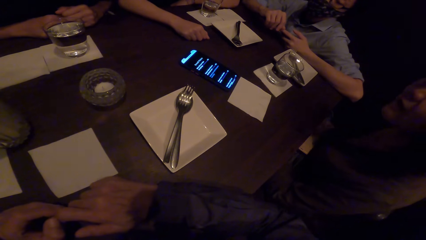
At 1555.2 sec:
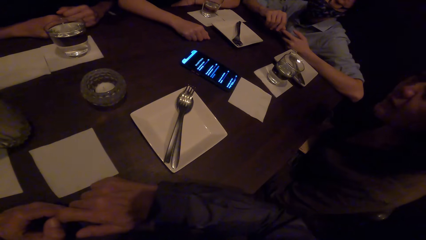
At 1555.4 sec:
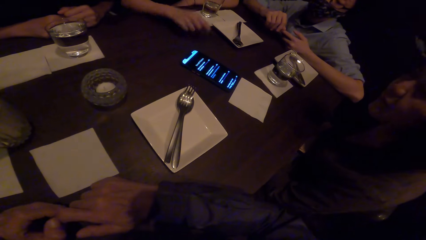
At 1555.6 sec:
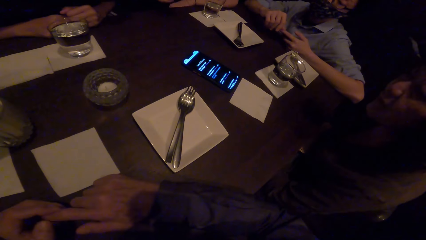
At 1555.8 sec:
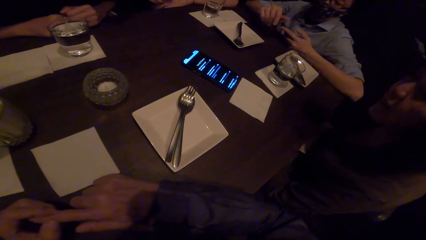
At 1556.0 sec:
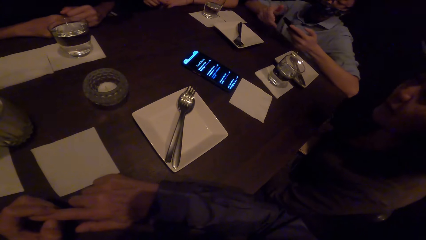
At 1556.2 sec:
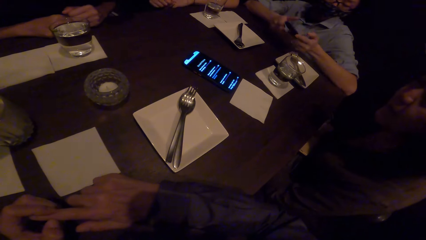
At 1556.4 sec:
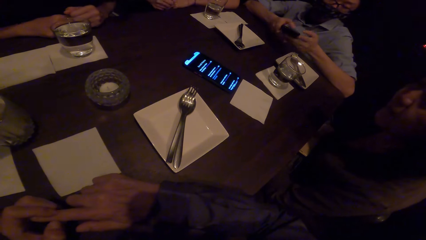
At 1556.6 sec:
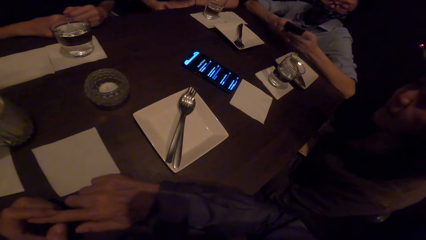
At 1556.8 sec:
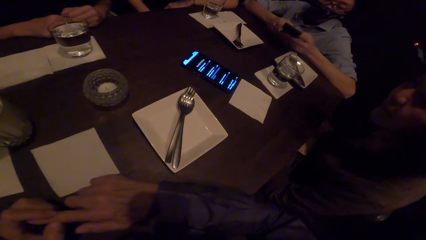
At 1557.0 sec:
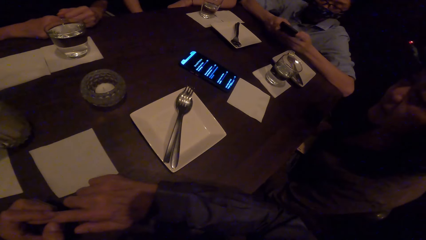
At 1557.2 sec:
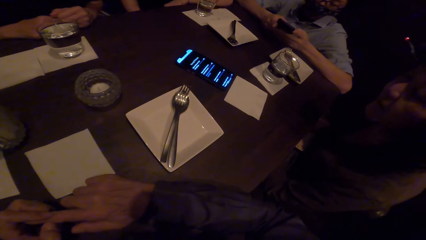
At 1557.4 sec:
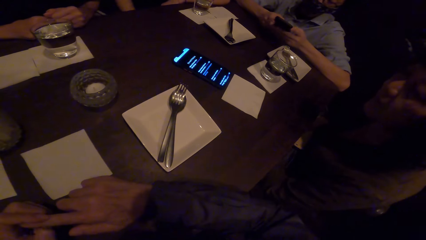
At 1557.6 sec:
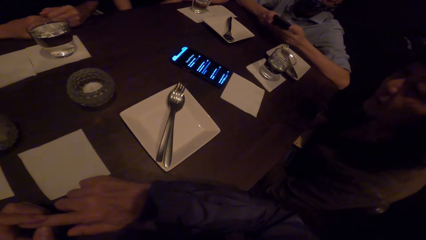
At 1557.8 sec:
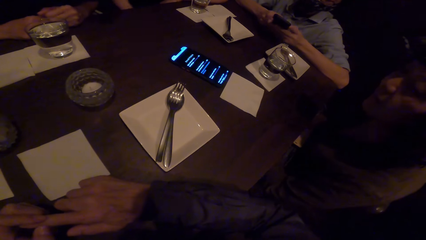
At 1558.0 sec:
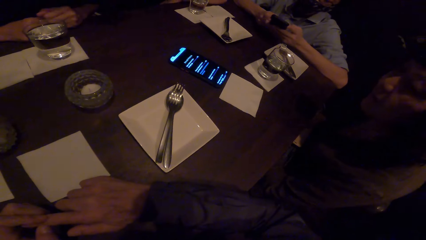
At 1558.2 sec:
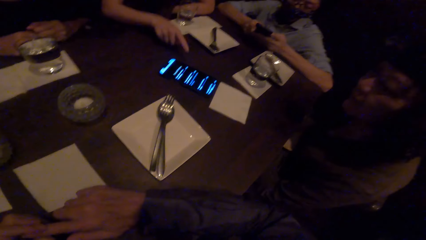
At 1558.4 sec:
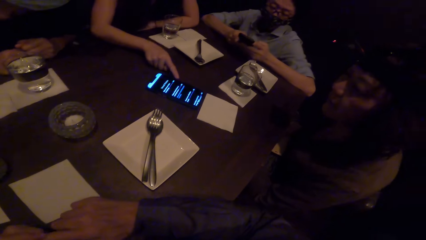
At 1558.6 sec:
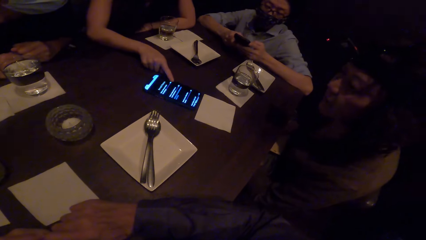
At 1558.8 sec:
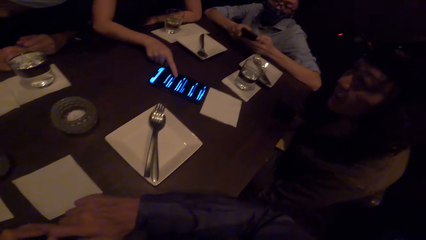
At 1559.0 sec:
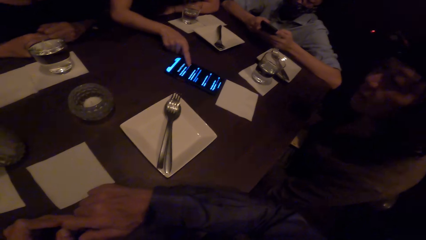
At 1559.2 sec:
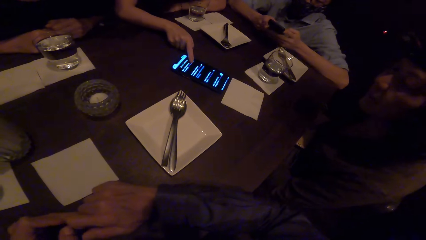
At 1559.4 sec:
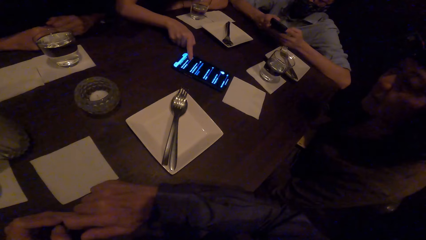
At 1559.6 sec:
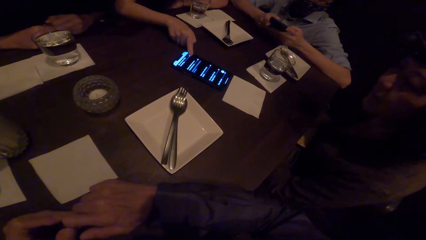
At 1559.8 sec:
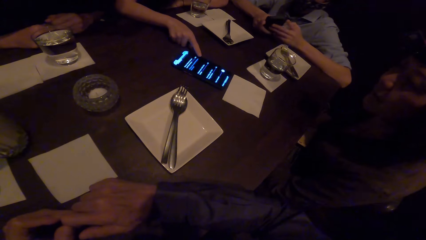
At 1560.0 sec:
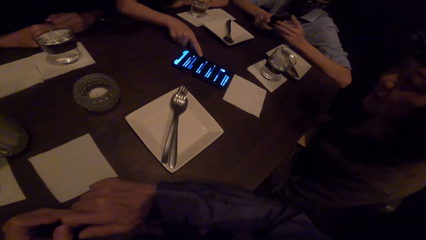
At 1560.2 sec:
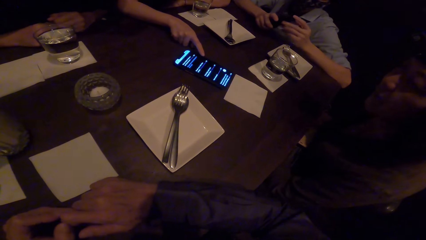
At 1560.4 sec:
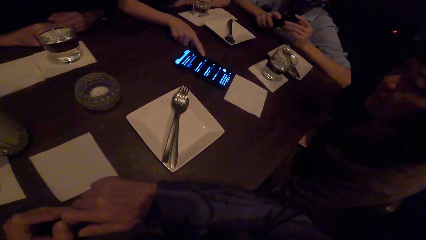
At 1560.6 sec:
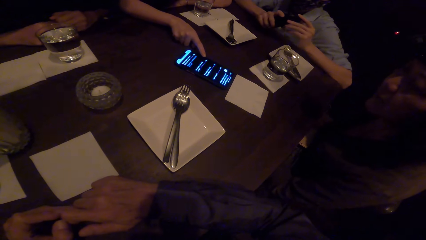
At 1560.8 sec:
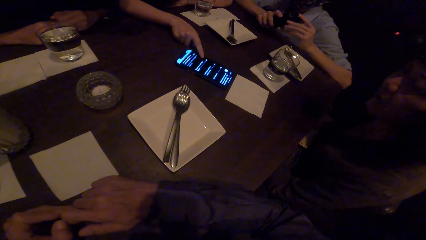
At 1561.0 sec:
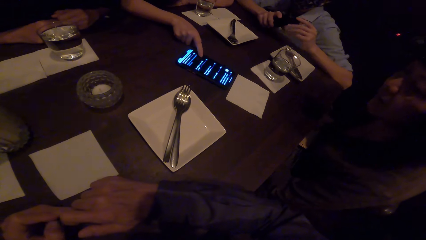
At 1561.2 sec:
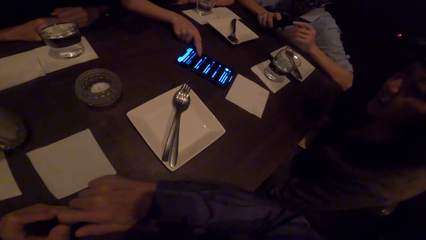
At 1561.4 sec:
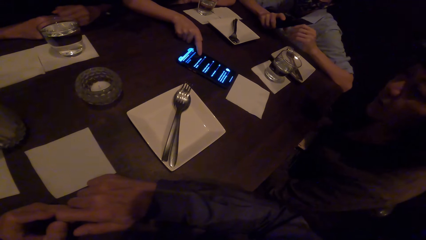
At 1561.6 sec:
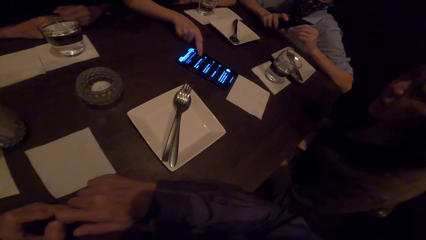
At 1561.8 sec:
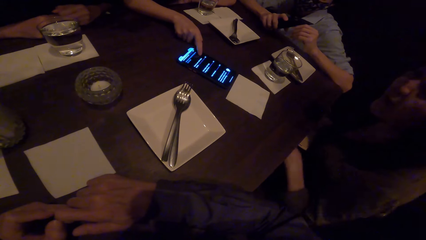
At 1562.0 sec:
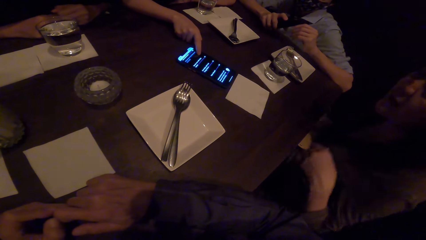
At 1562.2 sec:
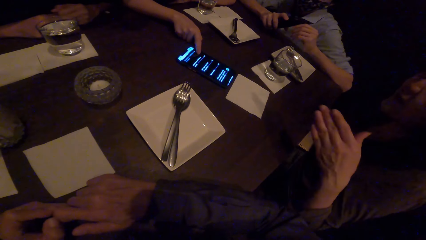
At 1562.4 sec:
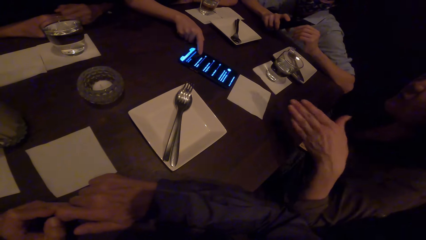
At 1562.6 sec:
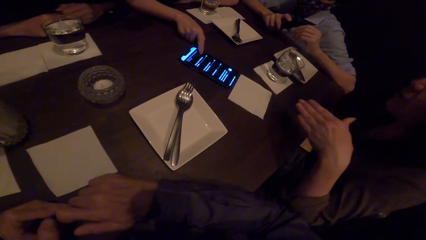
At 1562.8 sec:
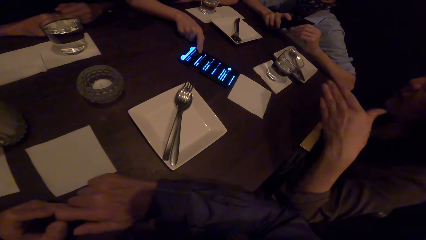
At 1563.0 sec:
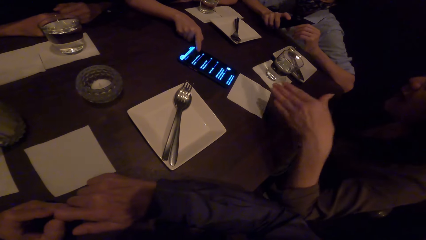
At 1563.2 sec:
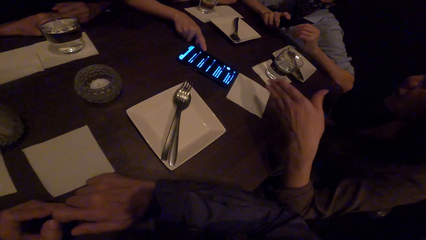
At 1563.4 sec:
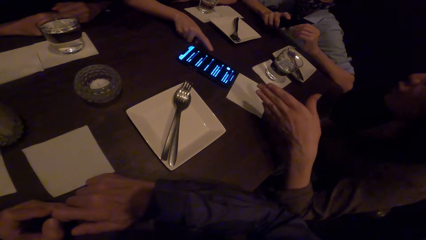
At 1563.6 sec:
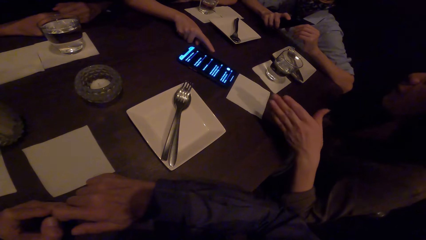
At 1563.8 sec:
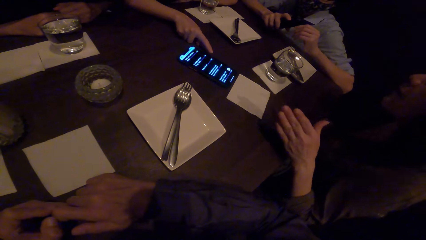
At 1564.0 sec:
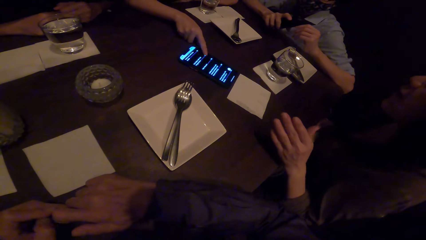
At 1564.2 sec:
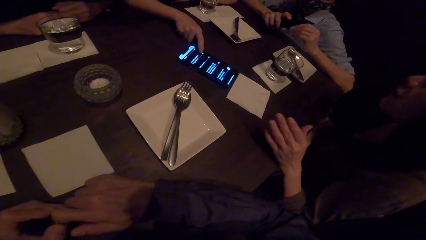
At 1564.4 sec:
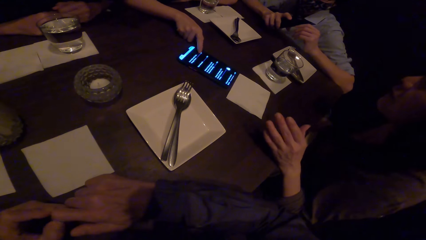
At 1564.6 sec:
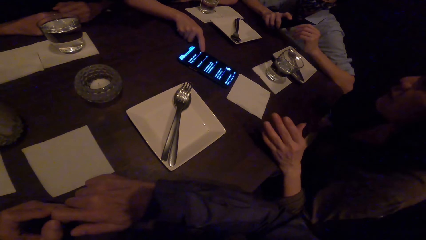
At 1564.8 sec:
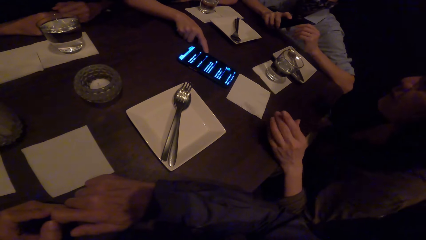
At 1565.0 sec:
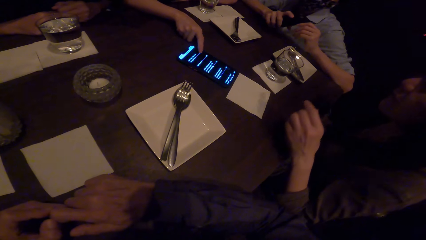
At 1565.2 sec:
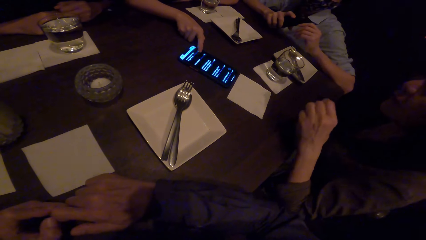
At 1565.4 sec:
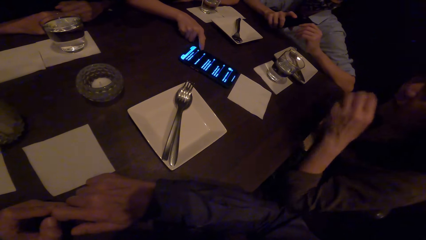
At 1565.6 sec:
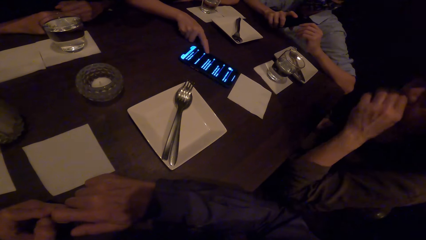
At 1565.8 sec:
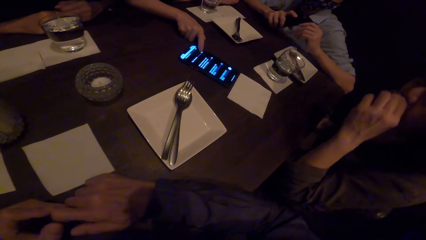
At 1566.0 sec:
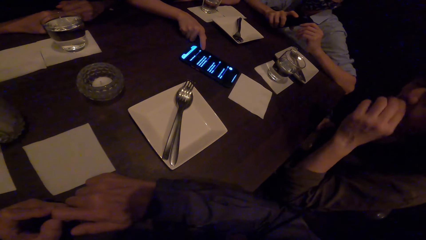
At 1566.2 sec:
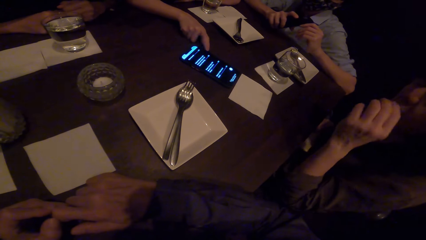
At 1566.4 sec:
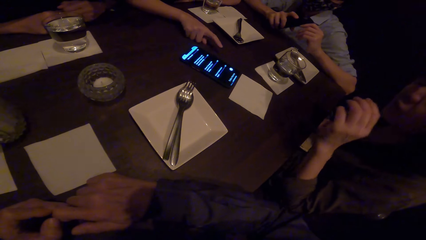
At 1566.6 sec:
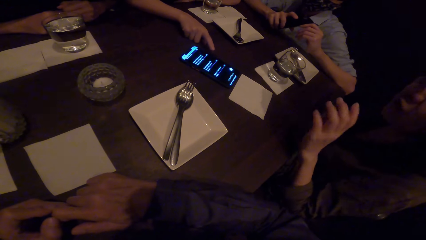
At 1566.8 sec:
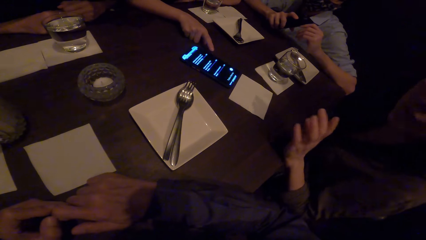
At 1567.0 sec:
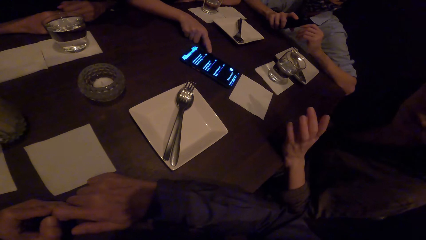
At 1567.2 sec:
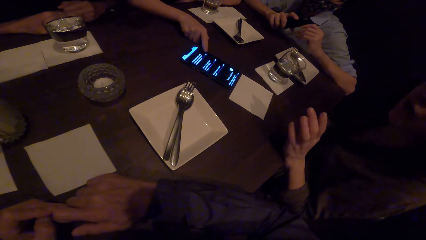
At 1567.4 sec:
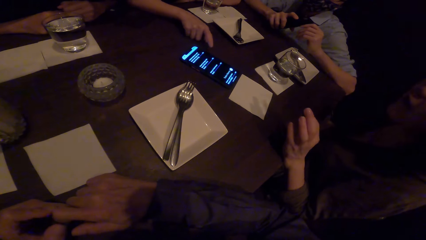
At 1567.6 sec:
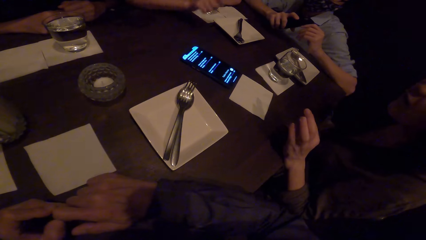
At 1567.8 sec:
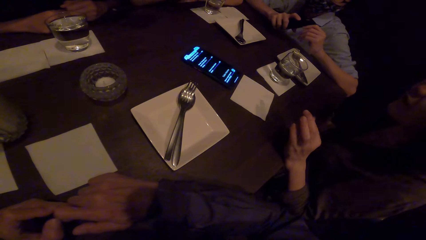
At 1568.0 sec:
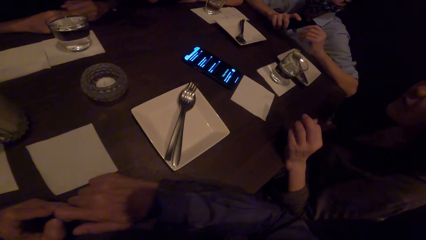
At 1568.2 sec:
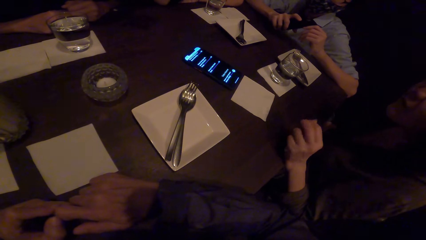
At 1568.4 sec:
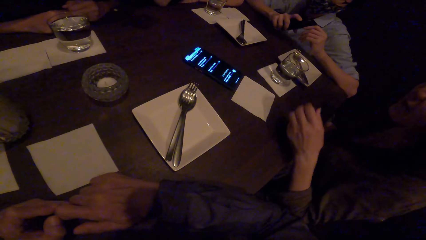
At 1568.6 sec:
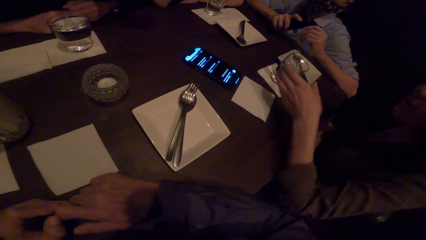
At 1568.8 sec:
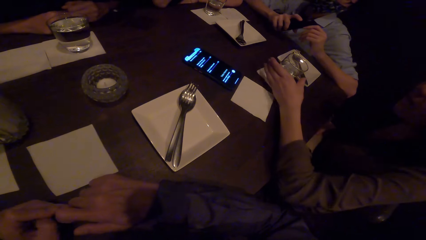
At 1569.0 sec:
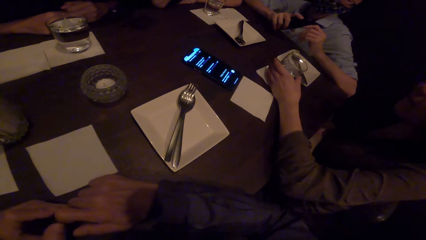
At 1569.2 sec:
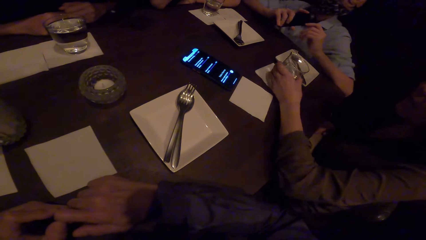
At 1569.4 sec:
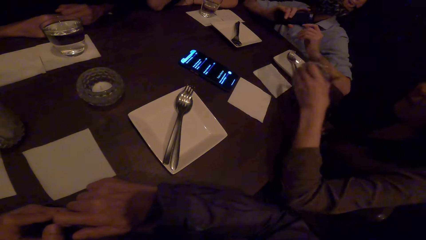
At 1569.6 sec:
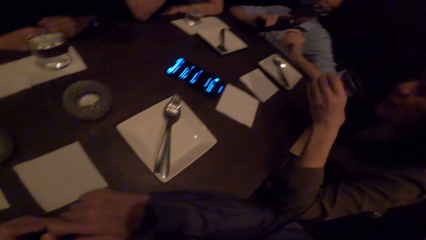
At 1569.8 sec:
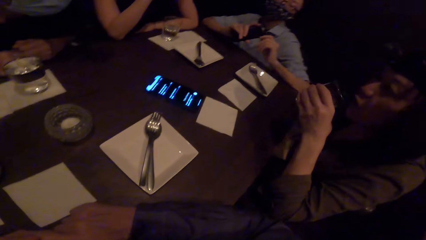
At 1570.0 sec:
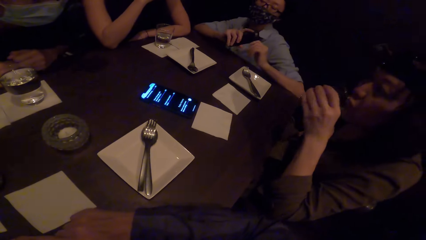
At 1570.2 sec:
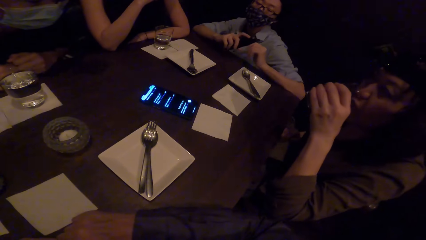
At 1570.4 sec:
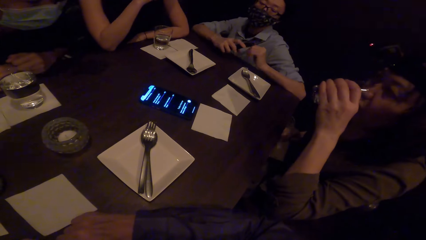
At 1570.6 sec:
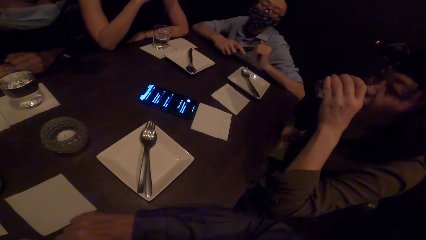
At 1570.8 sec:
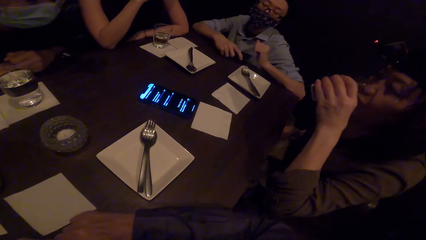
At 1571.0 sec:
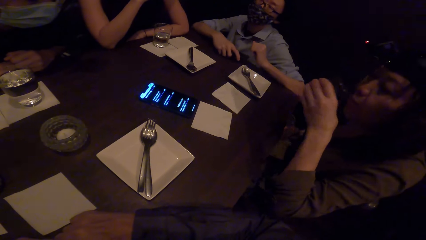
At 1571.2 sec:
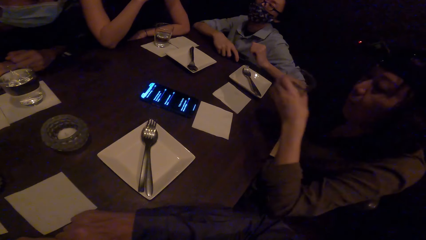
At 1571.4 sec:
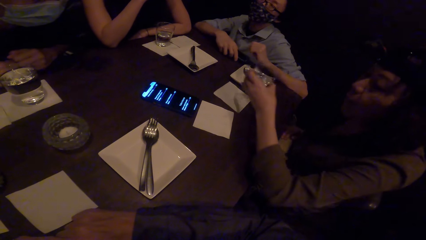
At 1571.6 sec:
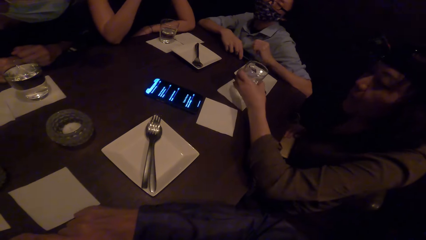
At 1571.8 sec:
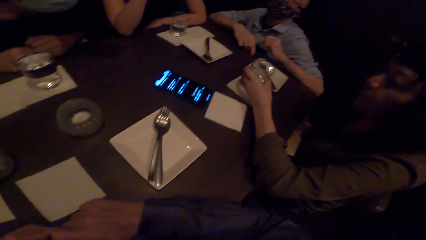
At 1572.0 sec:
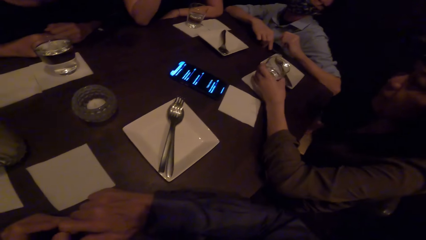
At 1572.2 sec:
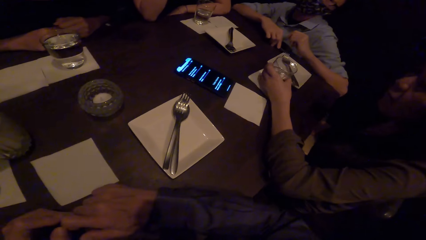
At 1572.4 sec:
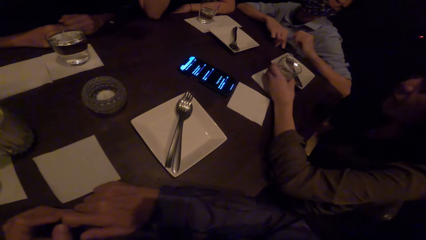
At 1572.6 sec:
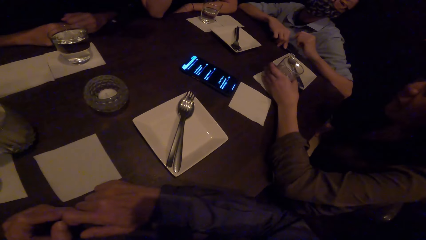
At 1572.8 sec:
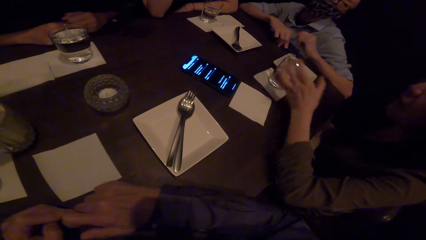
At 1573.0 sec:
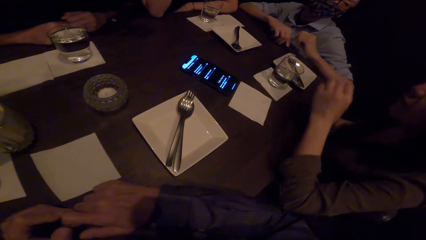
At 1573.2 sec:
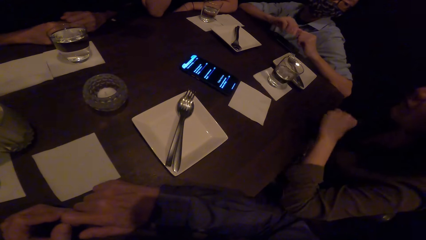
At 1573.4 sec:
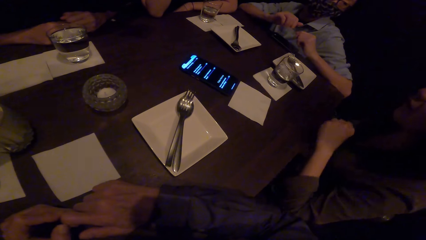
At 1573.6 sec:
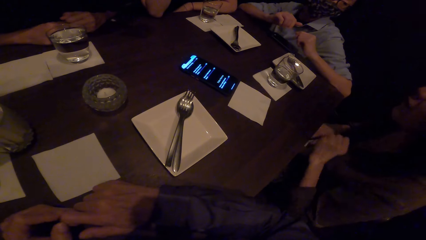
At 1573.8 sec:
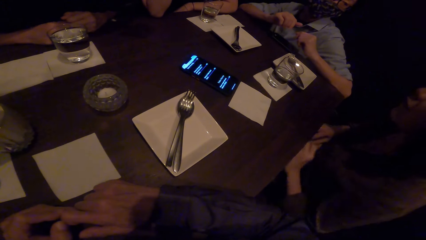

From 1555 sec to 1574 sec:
A man operates his phone. A lady operates the phone on the table. Another lady gestures and converses. The first lady operates the phone. The second lady wipes her face with her hand, gestures and converses. The second lady takes a glass of water on the table, drinks water in the glass. The man holds his phone on the table. The second lady drops the glass on the table.
